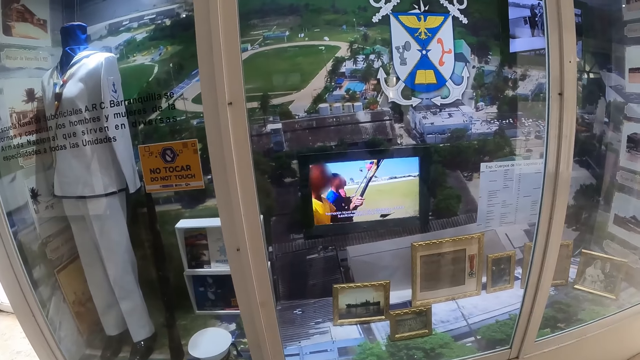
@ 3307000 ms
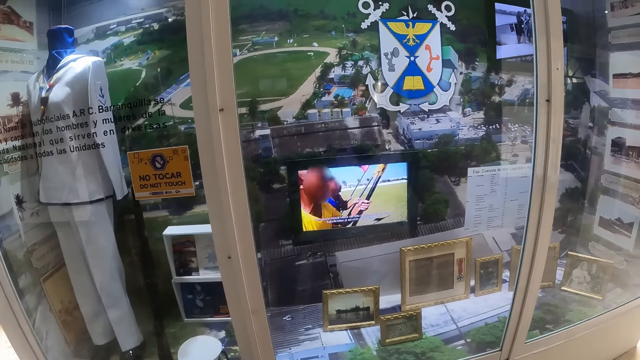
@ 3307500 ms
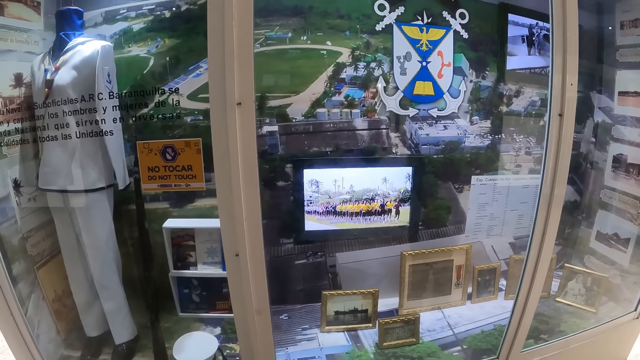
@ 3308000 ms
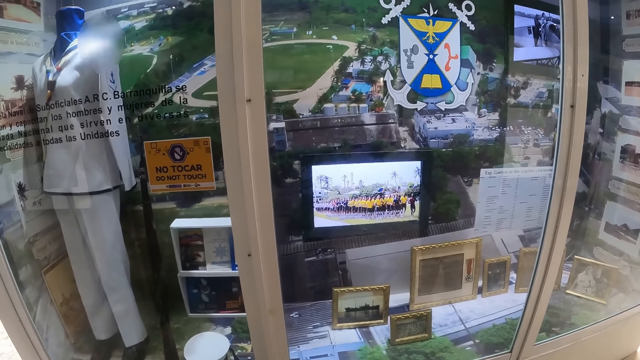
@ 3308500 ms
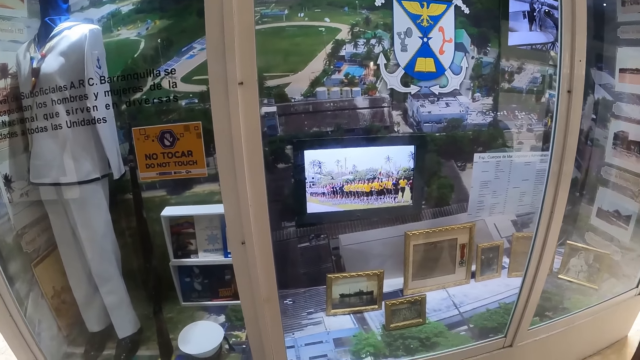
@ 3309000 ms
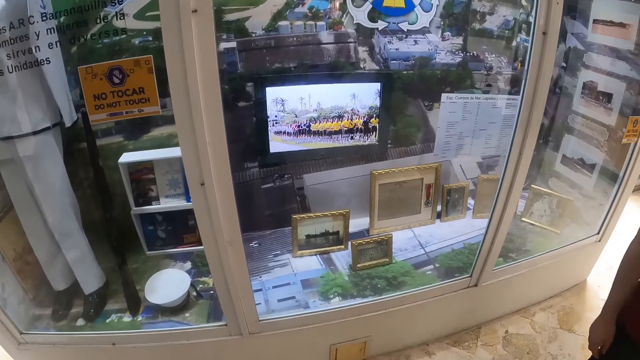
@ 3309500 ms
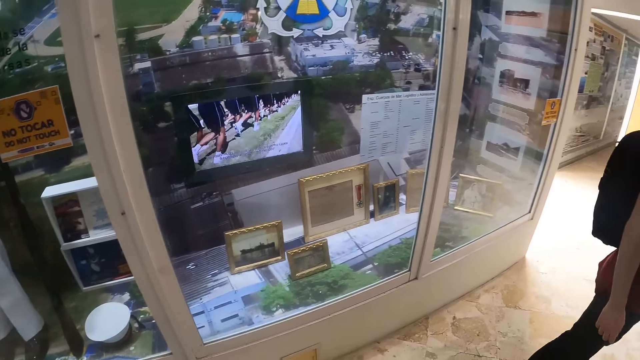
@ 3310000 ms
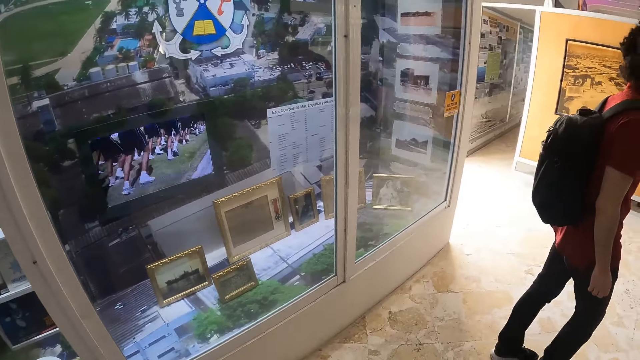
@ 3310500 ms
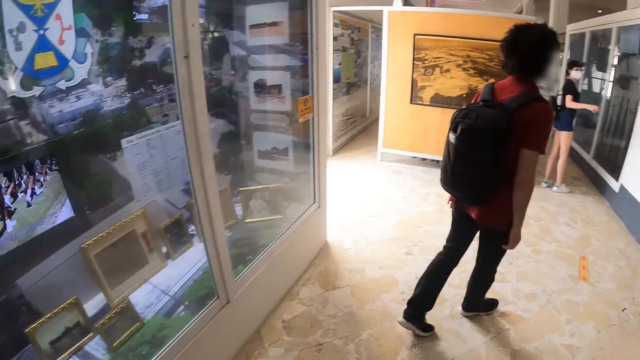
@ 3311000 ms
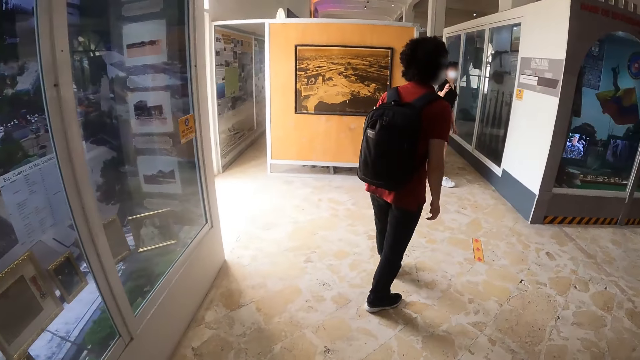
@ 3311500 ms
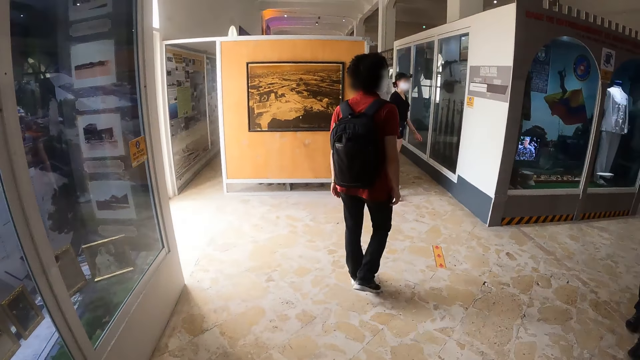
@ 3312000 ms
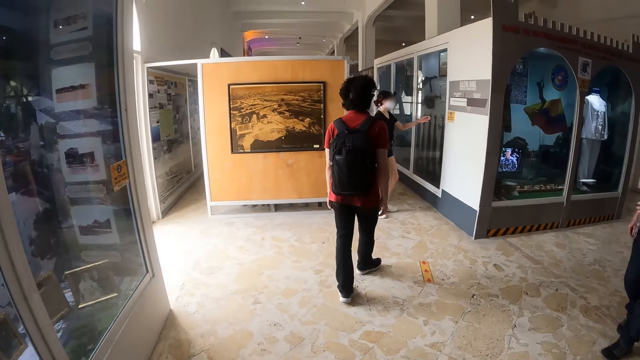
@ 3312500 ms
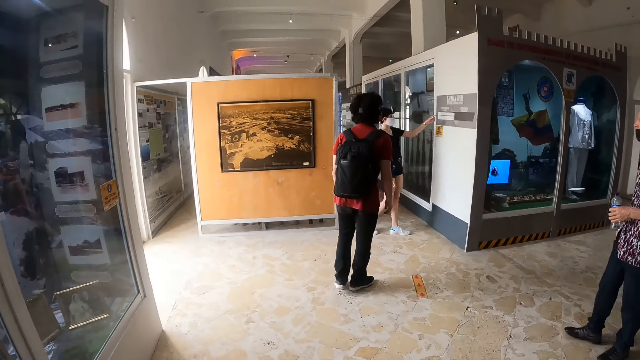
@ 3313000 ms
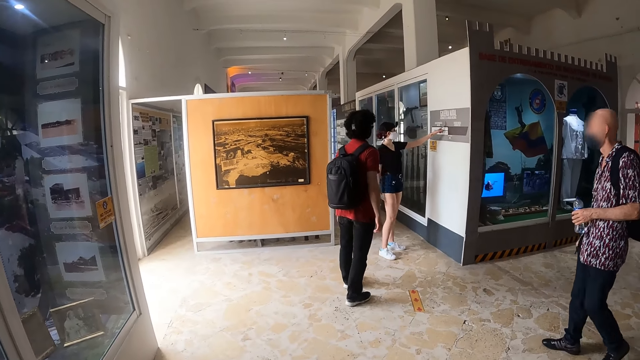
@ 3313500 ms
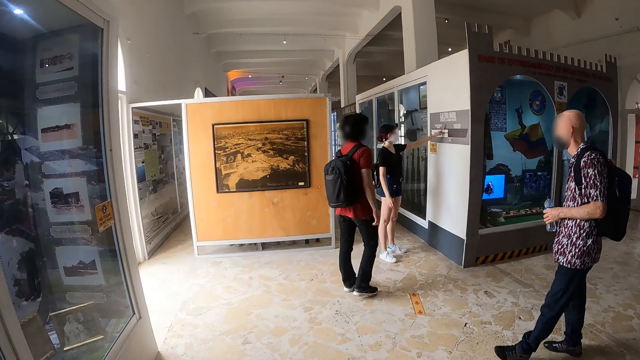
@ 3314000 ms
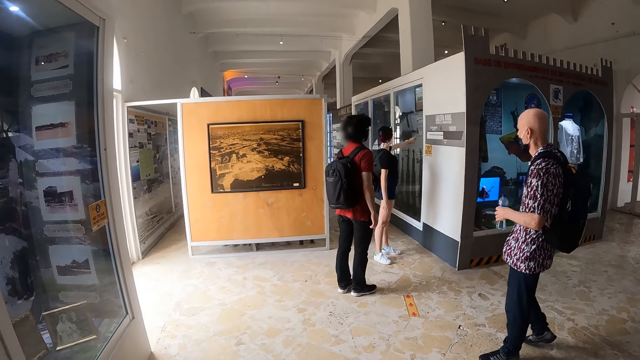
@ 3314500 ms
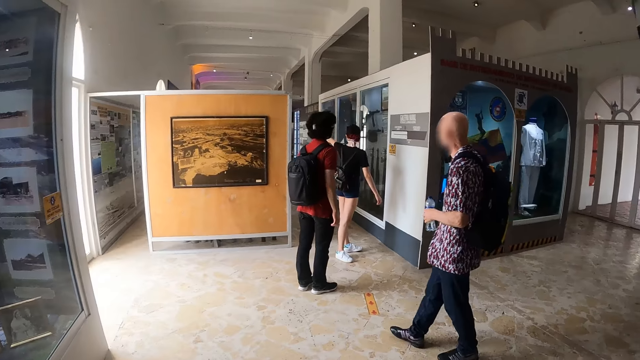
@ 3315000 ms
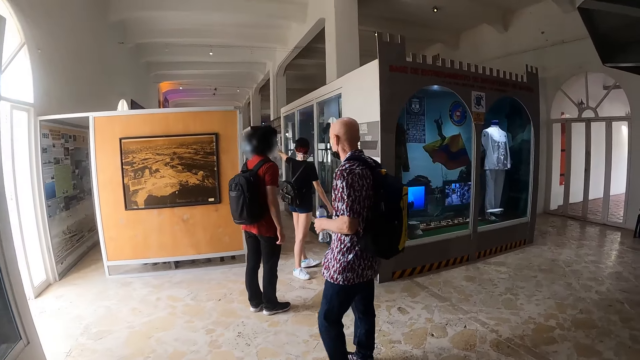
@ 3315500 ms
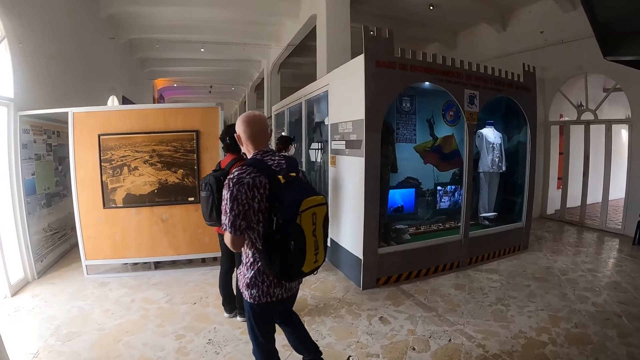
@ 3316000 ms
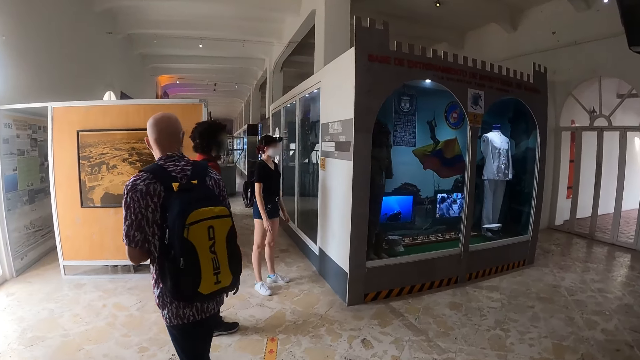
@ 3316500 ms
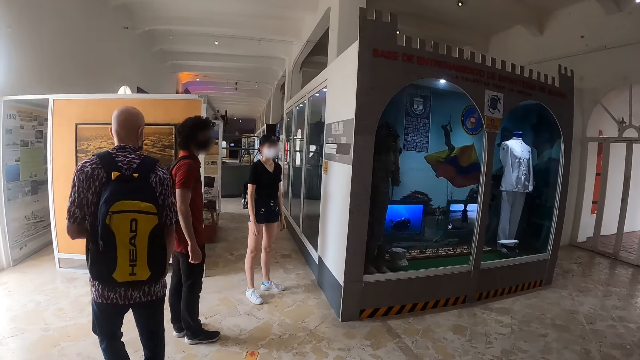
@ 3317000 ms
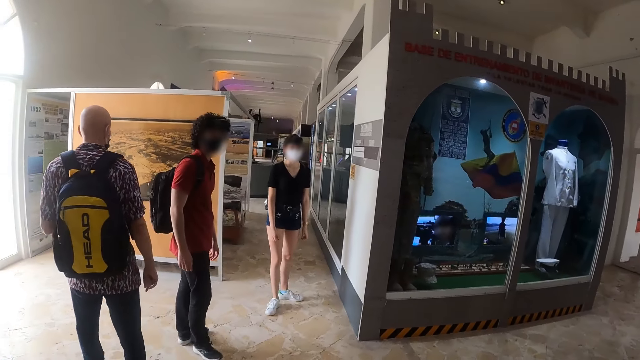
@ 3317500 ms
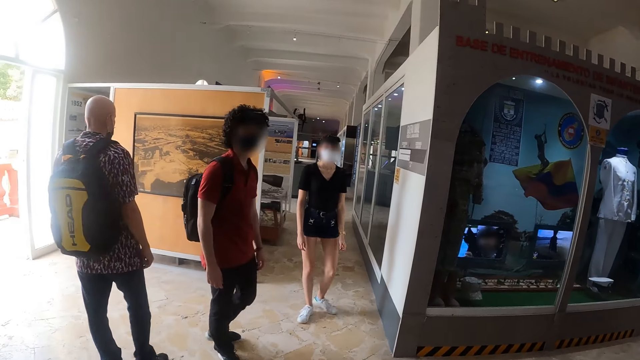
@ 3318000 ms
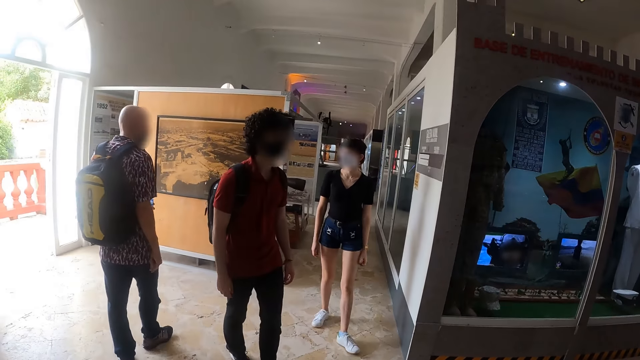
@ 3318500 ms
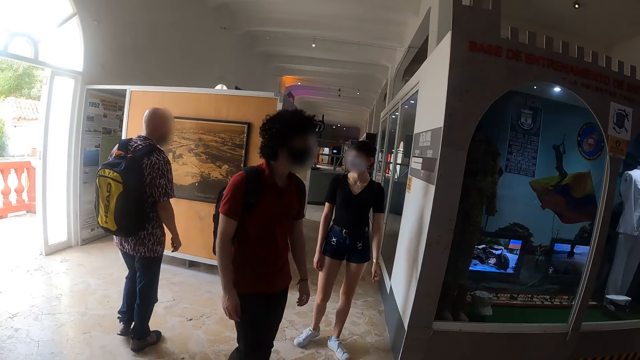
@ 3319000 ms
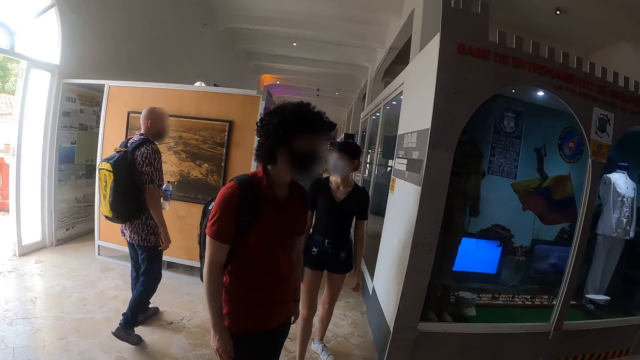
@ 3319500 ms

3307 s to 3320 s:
The camera wearer walks inside a mall. A woman shows a picture on the wall. She points at a place. The camera wearer walks inside the mall.

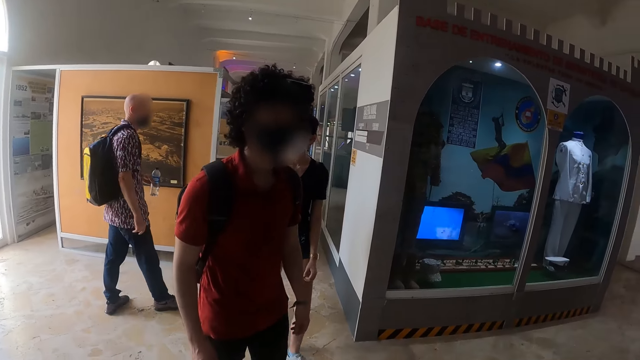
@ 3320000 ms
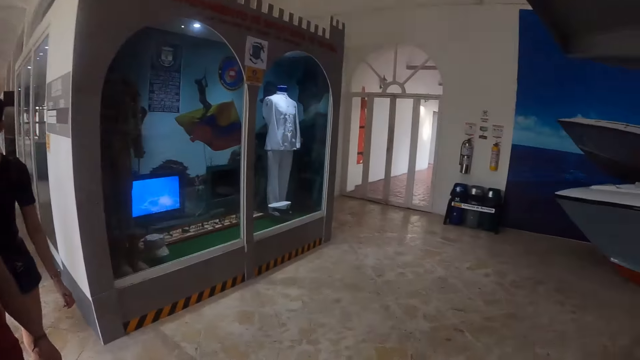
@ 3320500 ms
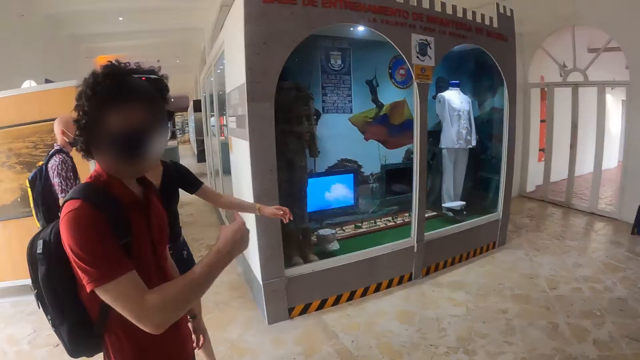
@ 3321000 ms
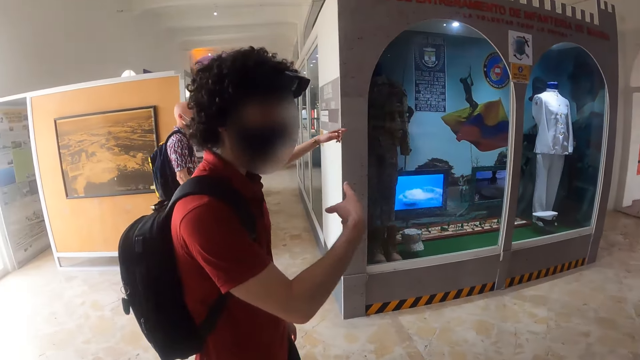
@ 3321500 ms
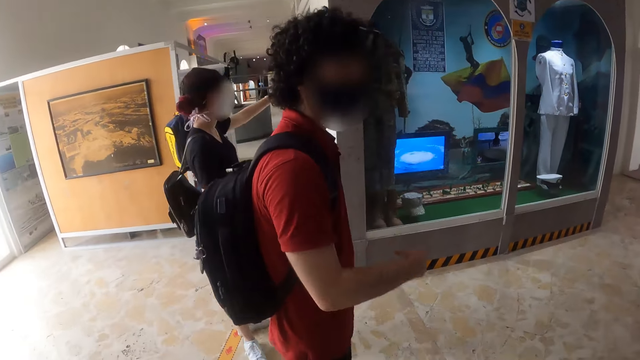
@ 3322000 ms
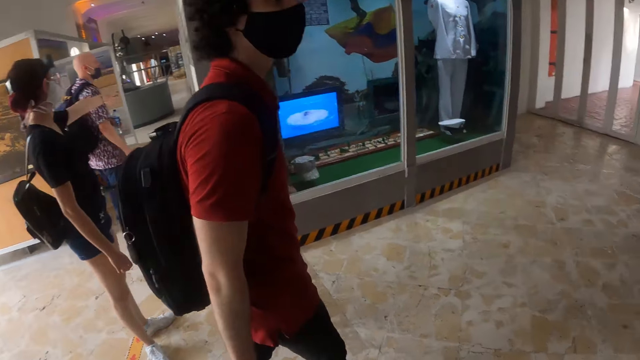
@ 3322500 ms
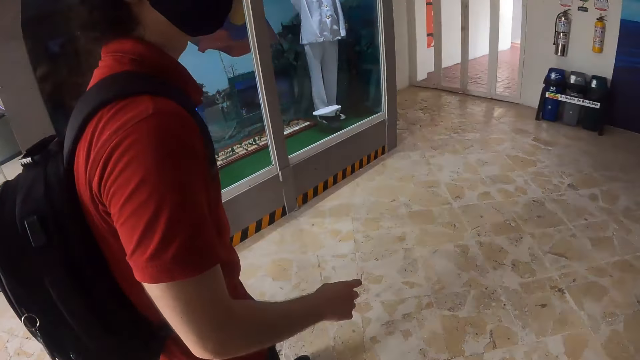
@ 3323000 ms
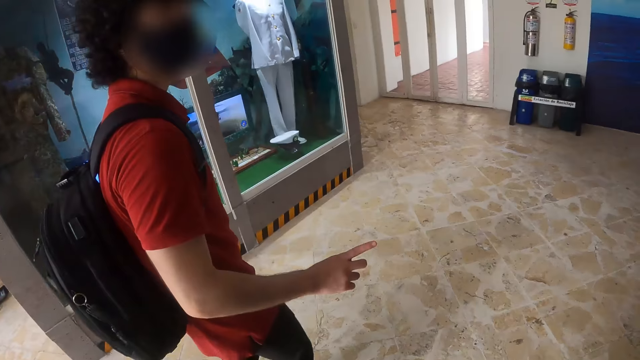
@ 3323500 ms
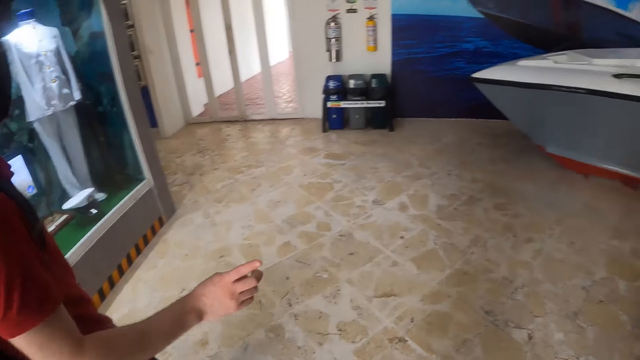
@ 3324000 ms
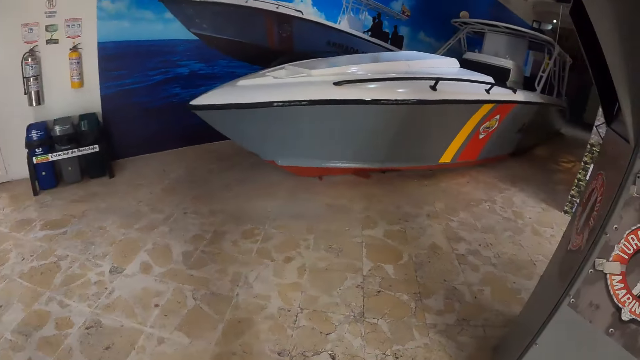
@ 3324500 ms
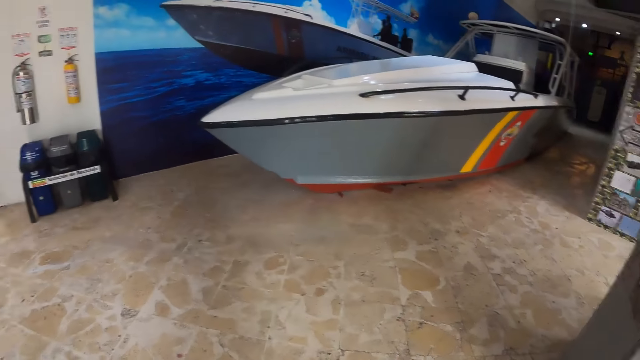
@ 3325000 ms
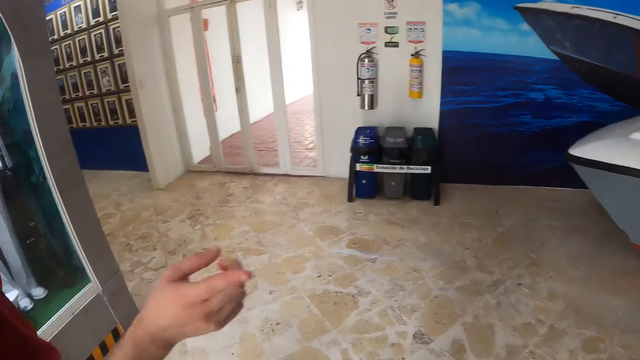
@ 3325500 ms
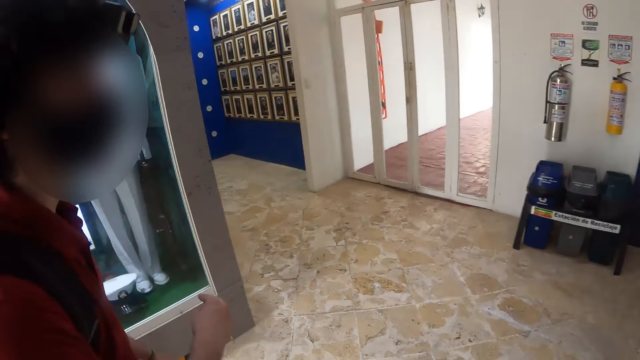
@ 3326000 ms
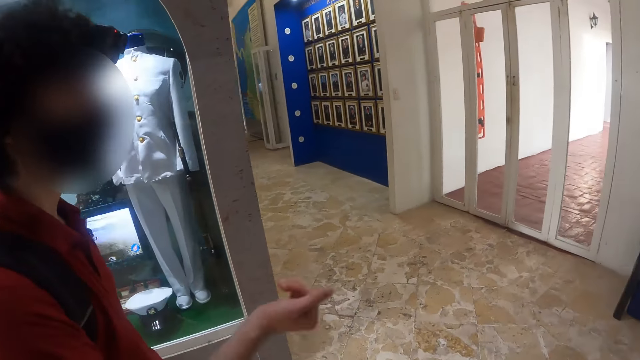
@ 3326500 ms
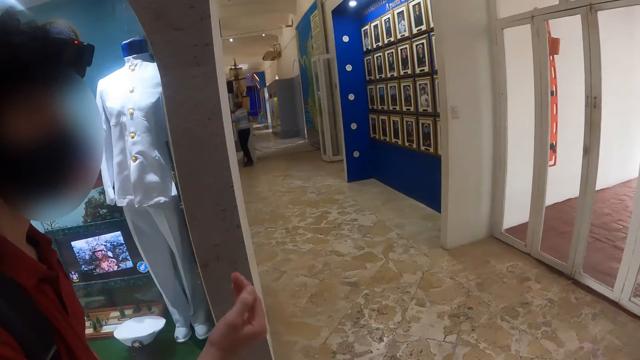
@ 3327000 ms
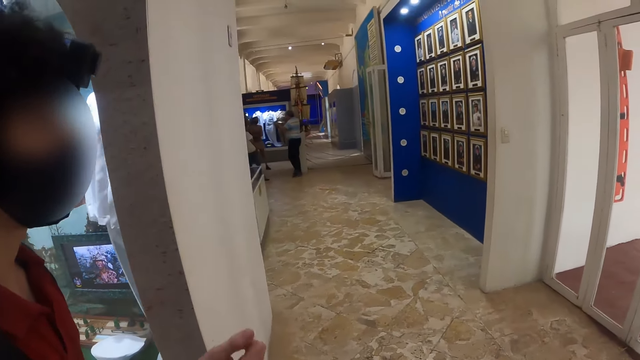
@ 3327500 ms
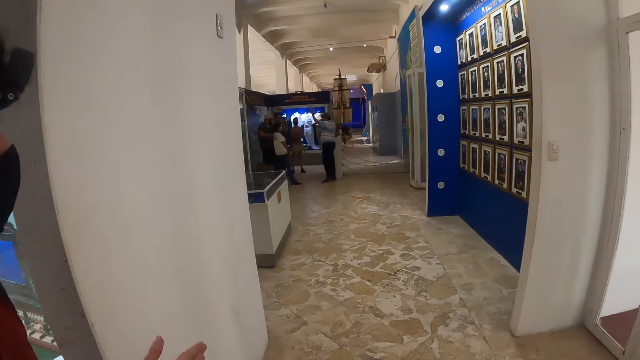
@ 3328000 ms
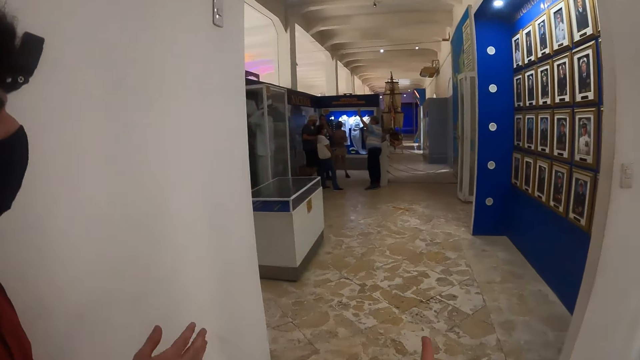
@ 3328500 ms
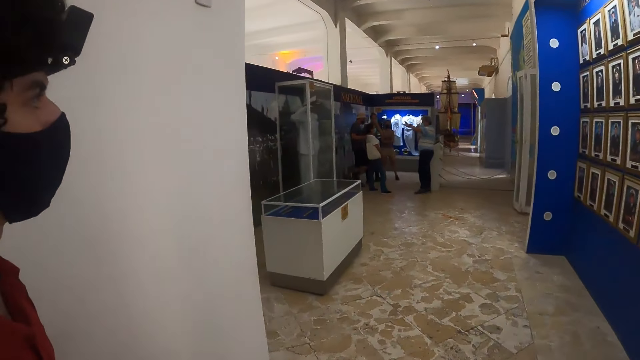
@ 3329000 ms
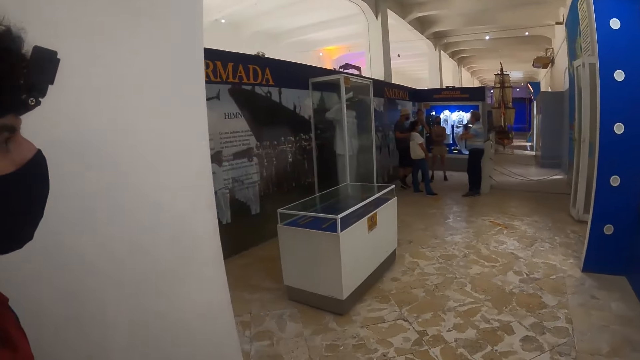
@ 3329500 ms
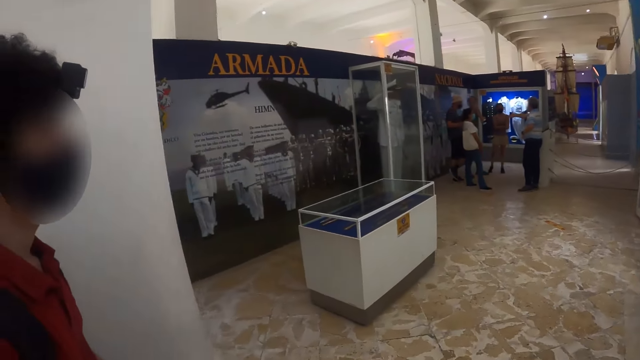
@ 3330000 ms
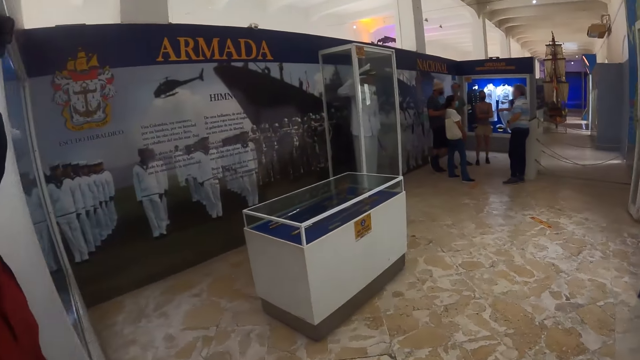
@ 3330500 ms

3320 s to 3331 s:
A man points at the mirror. The camera wearer walks inside a mall. They converse with a friend. They walk inside the mall.
